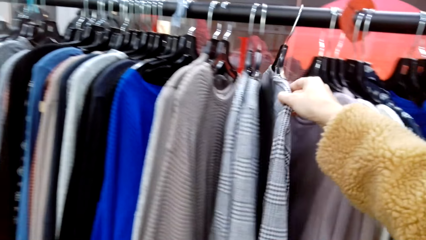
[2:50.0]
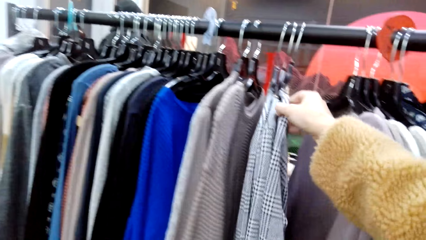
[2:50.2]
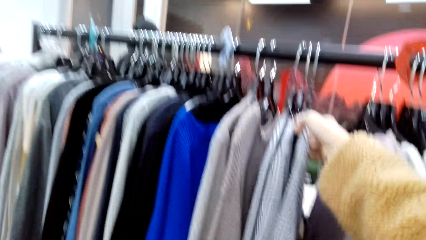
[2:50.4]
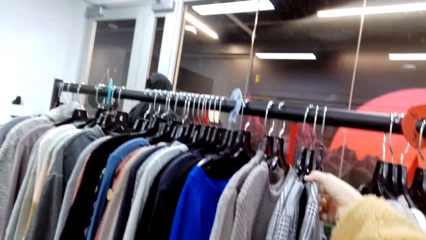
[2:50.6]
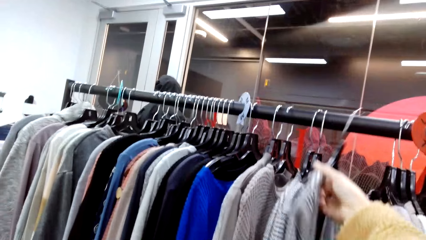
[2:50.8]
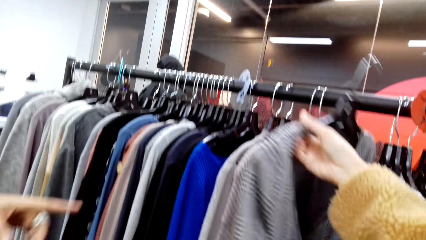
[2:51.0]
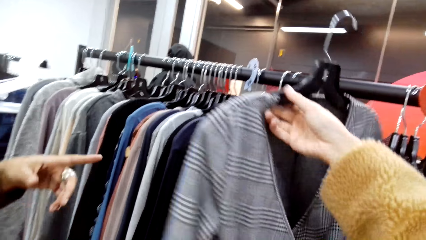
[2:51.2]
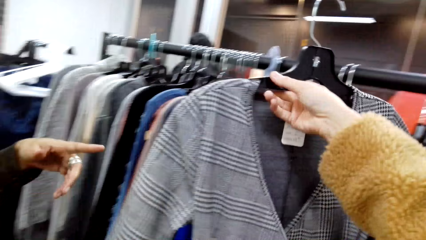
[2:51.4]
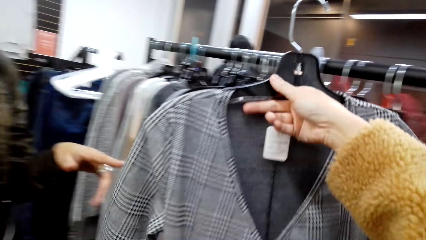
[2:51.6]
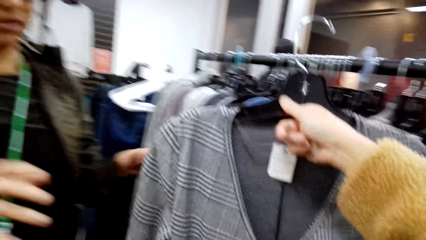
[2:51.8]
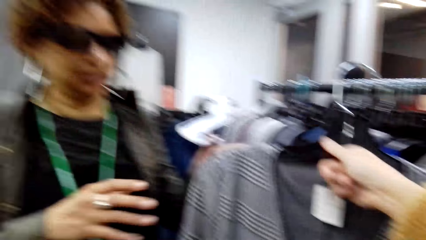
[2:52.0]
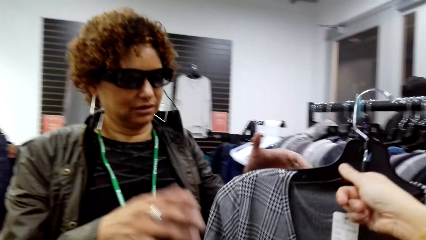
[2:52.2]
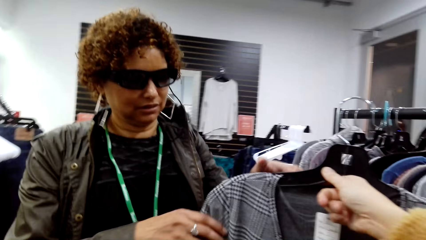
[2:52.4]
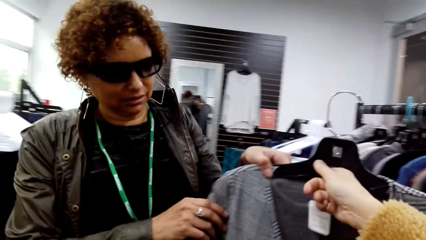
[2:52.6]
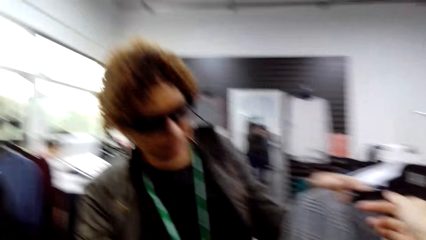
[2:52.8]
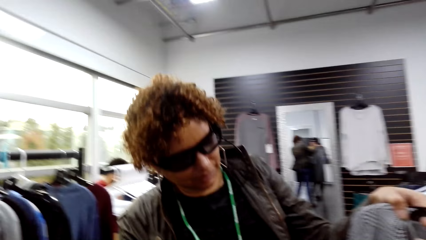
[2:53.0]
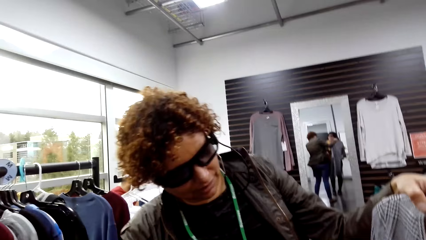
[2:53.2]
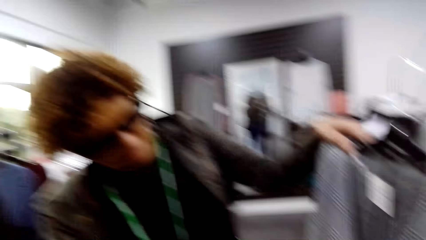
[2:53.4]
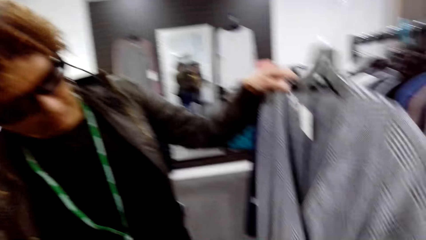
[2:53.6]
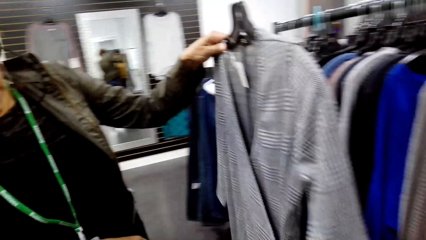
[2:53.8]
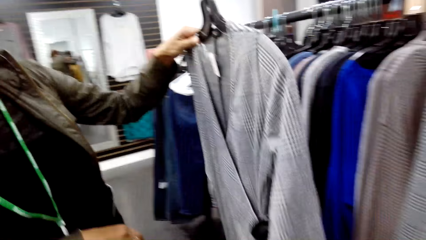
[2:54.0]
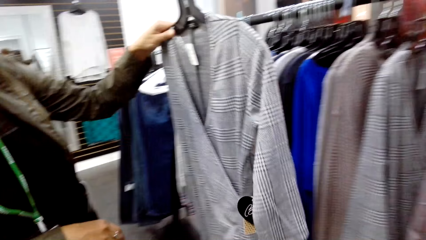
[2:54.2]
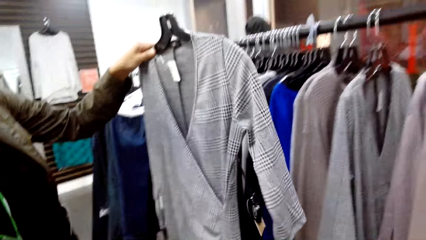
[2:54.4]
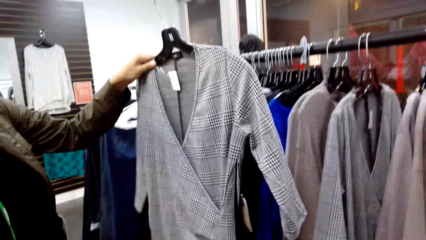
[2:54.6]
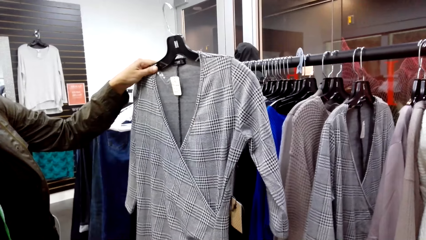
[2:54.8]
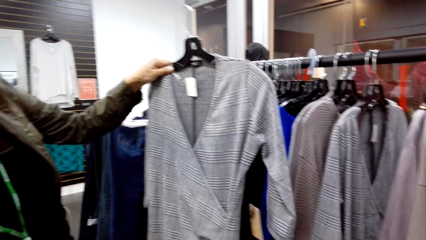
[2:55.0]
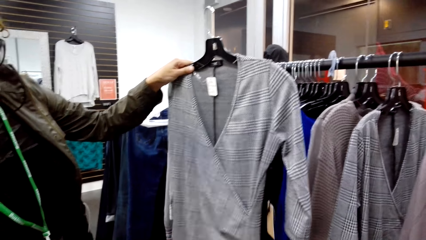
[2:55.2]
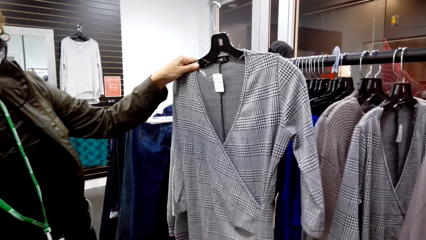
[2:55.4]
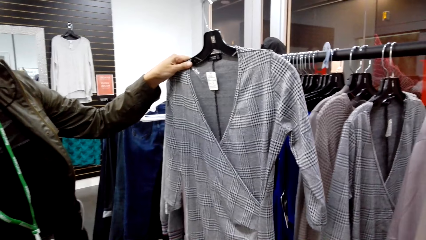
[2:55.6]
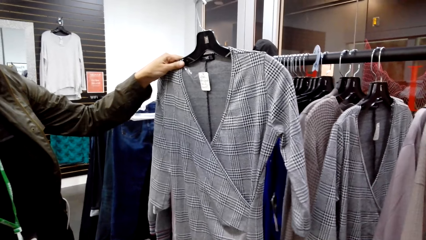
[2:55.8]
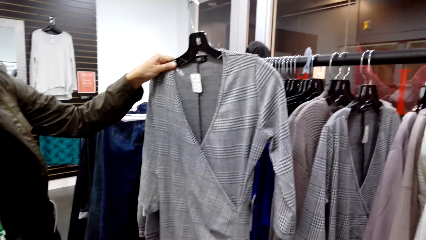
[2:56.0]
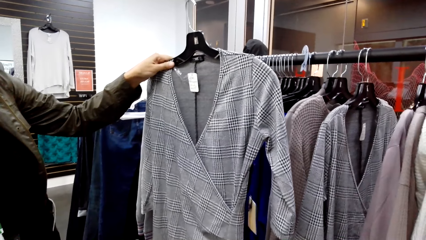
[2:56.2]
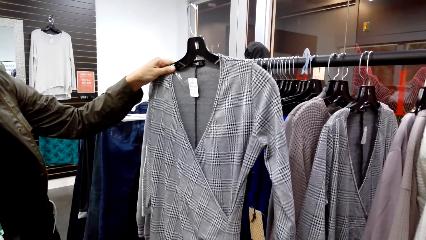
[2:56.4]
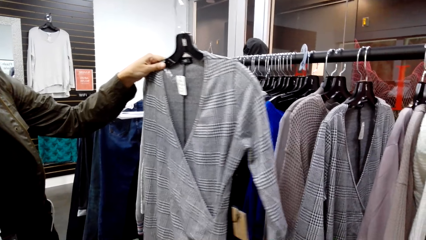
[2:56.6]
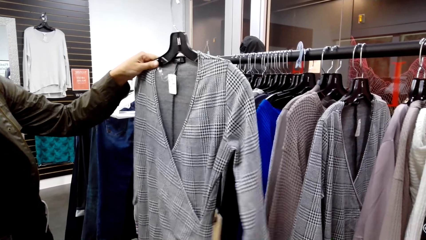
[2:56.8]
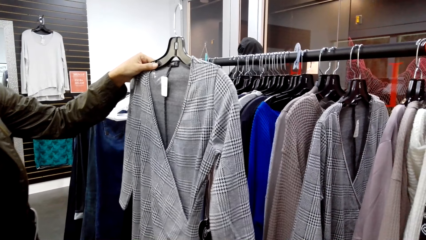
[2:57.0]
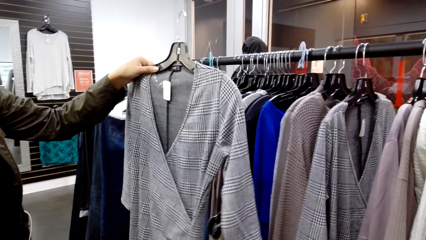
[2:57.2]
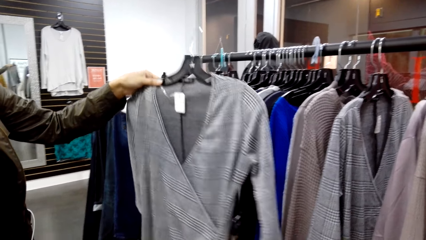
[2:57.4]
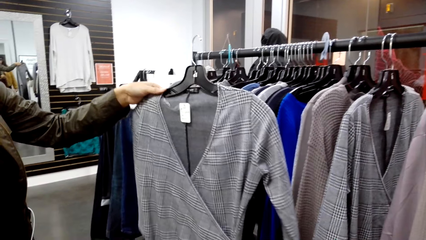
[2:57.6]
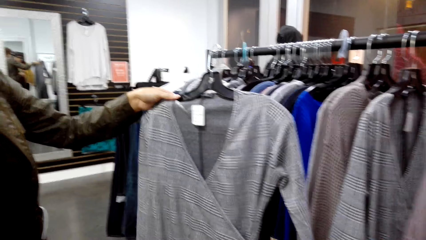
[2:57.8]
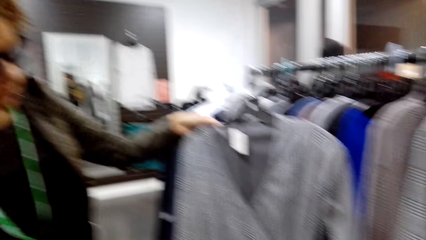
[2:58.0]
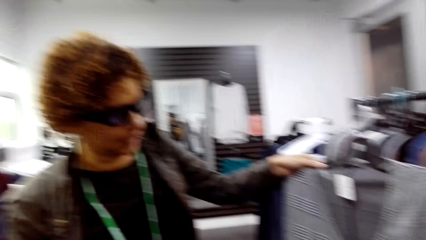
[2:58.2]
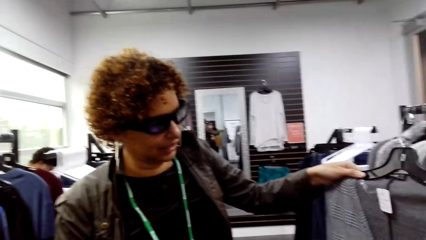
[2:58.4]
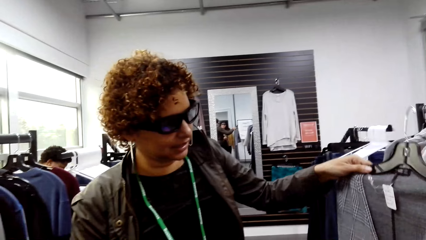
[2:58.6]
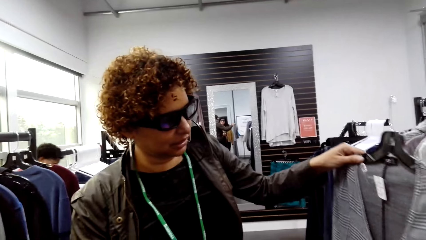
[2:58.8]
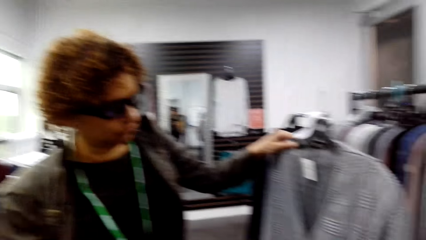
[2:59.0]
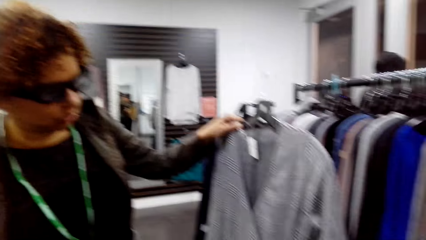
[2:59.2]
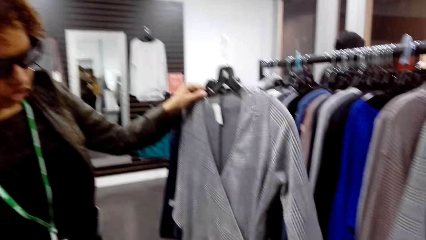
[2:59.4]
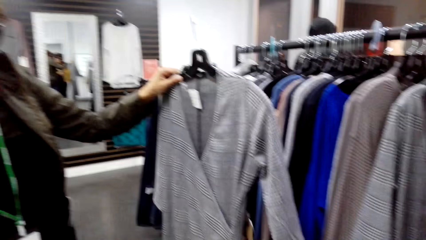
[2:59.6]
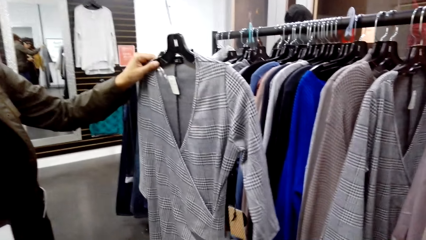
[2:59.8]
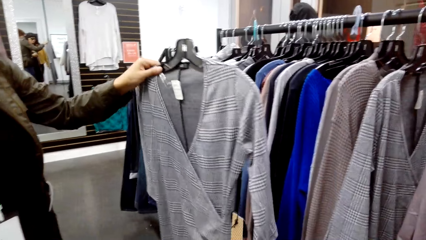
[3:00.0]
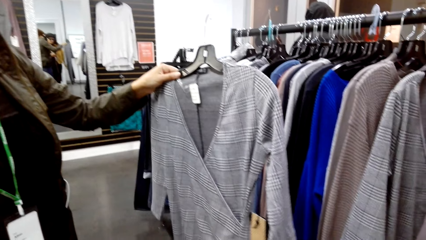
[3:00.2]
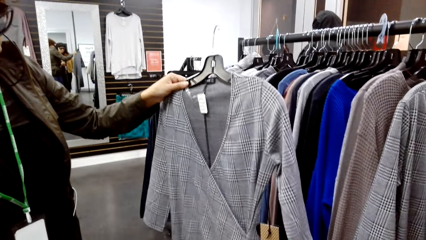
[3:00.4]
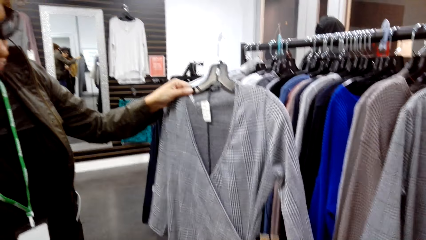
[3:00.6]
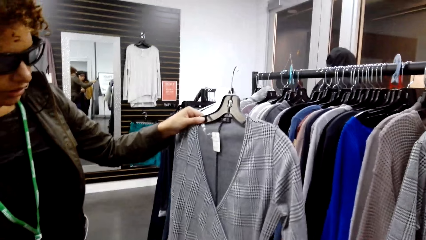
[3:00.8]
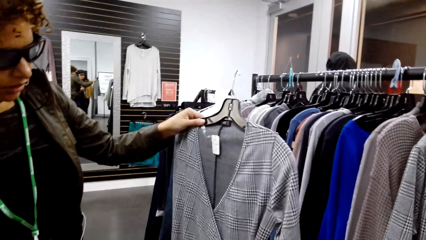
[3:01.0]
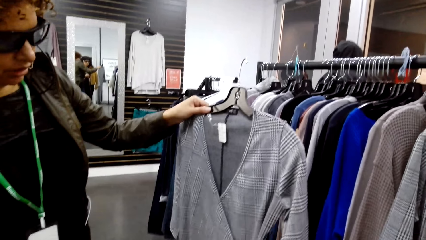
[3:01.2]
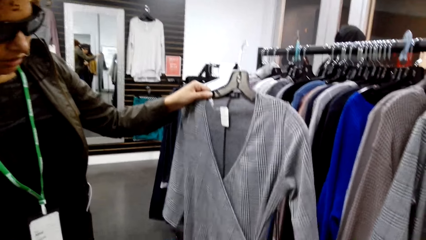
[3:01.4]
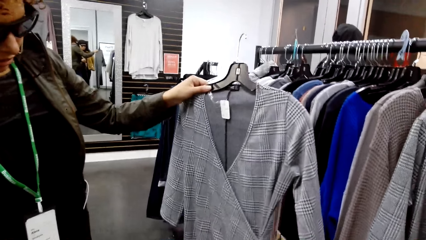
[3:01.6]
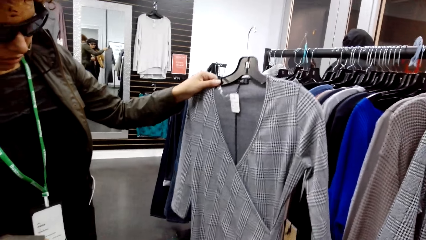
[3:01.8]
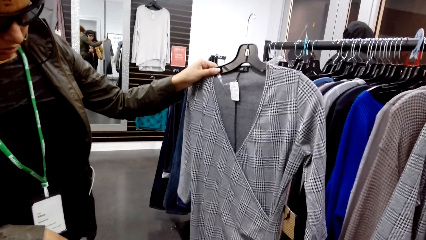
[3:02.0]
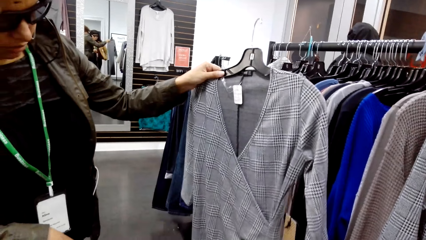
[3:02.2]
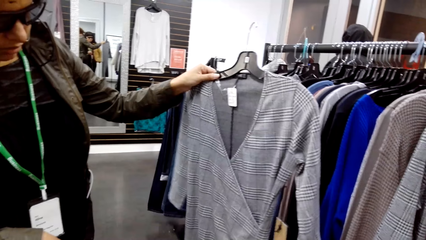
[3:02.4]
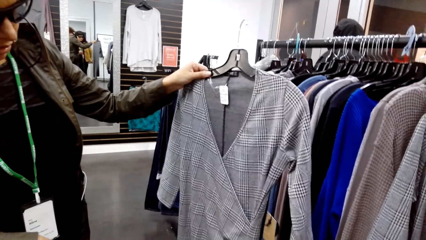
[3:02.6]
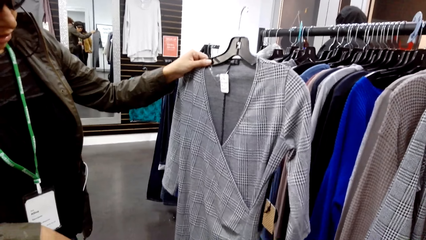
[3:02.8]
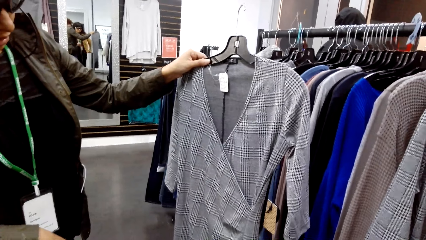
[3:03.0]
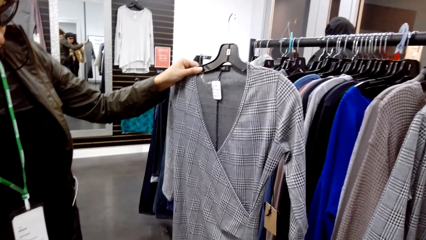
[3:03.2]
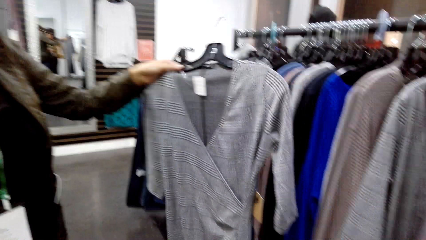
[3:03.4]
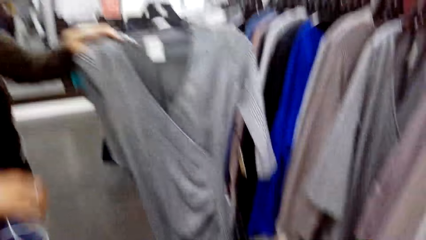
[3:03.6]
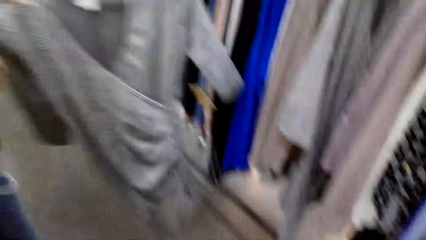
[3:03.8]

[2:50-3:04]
The camera wearer picks up a top from a rack. A woman holds a top. The woman interacts with the camera wearer.

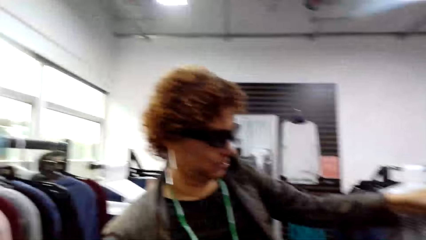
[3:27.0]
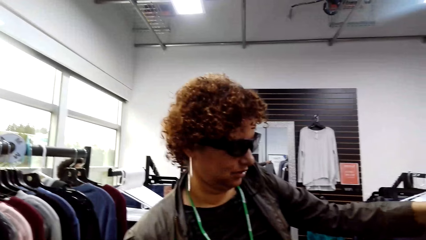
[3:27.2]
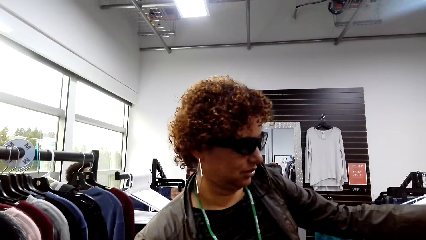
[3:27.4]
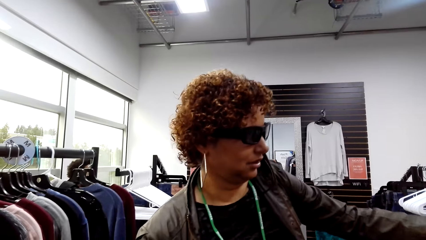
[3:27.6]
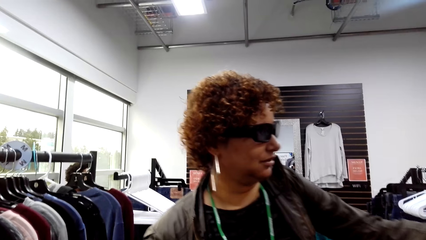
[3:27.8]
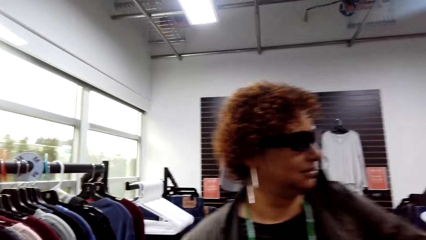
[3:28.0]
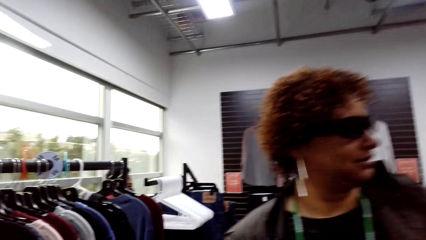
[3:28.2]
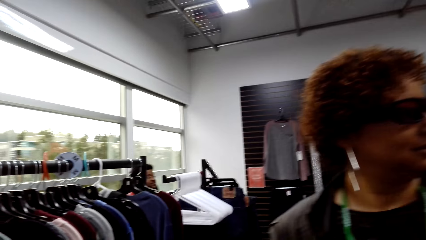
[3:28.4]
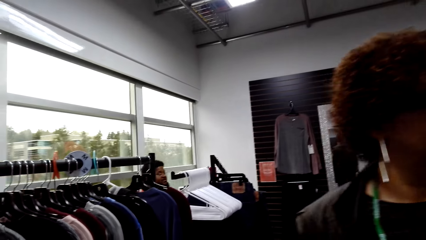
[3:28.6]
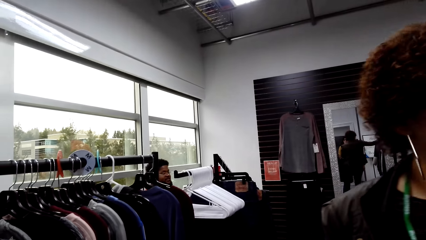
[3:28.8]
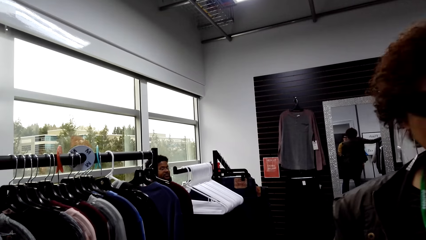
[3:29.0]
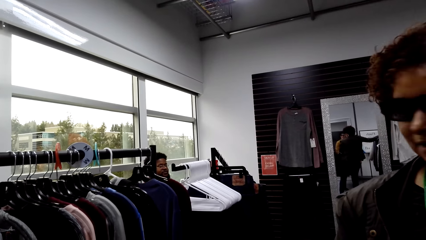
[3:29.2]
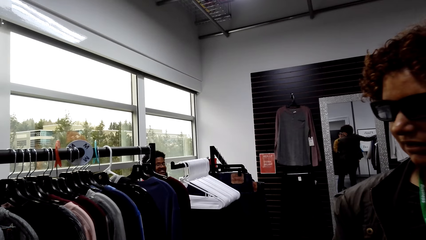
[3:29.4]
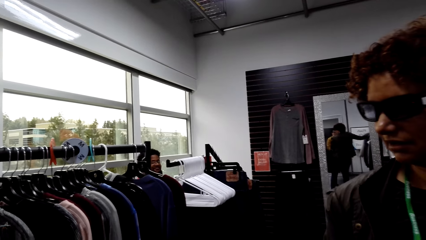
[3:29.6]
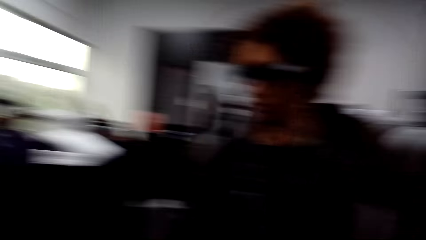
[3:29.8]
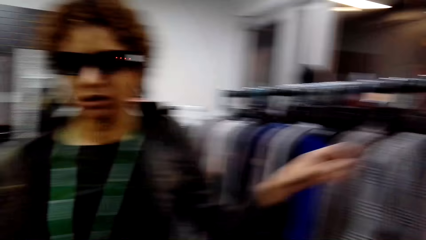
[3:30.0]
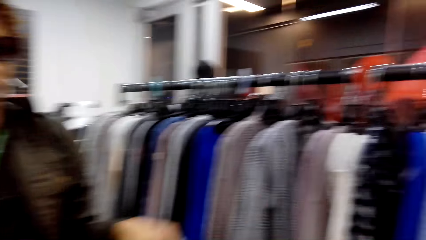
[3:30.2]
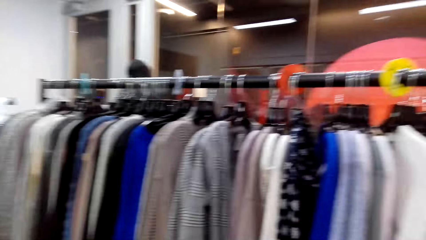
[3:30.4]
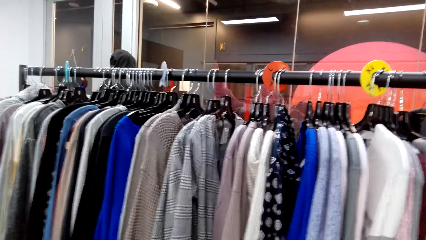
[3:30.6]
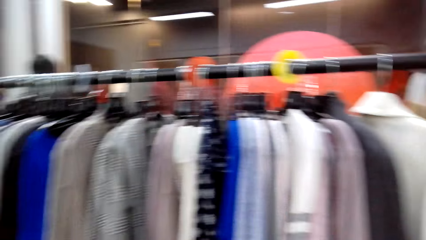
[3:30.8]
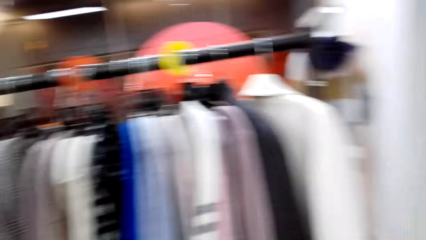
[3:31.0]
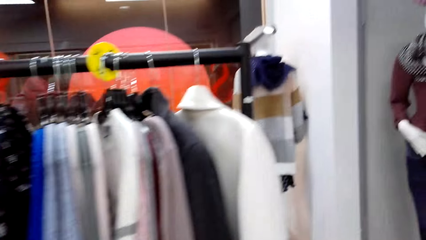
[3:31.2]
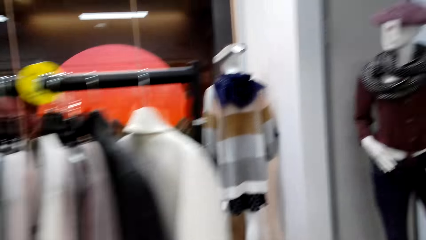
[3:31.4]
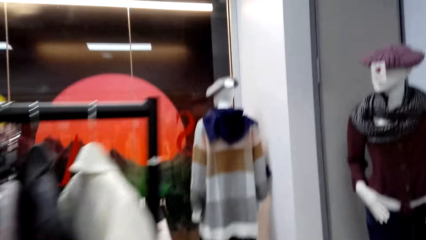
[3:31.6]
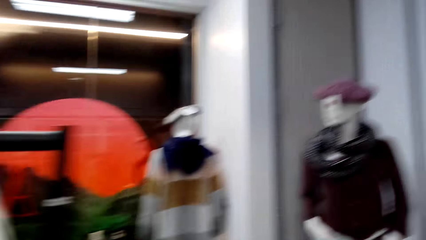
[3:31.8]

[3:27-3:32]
A woman puts a top on a rack.
